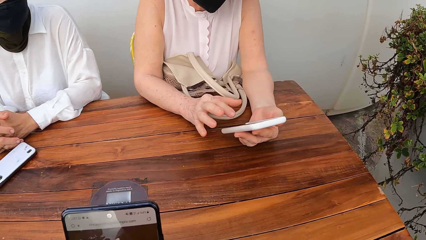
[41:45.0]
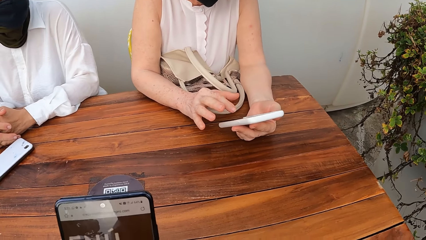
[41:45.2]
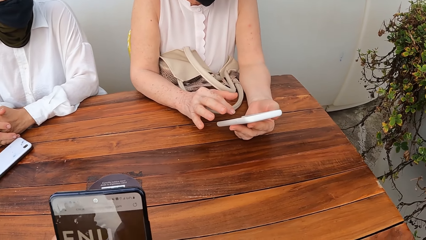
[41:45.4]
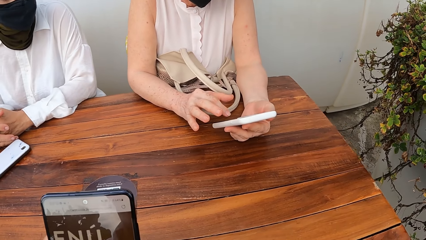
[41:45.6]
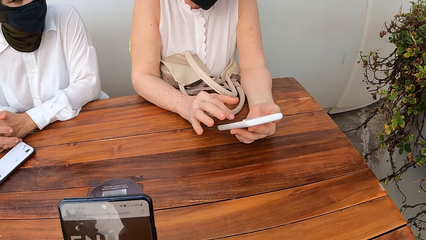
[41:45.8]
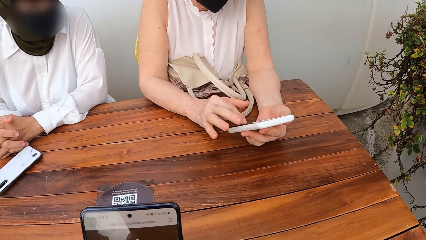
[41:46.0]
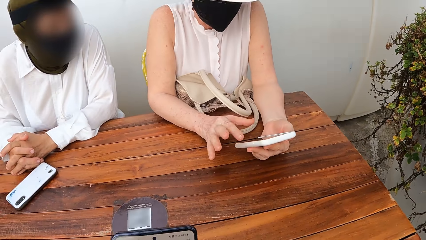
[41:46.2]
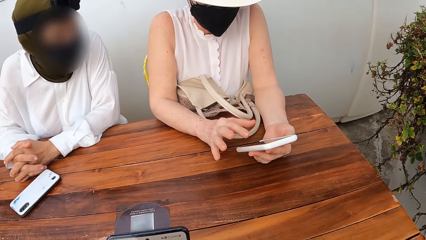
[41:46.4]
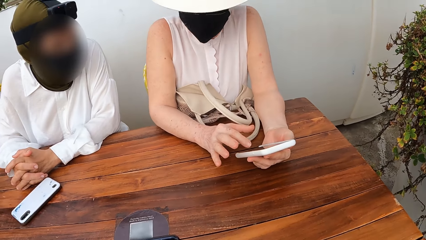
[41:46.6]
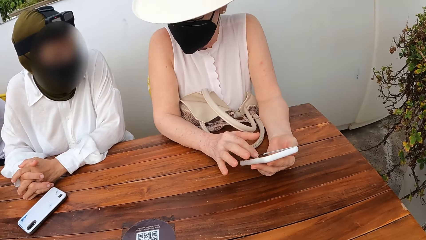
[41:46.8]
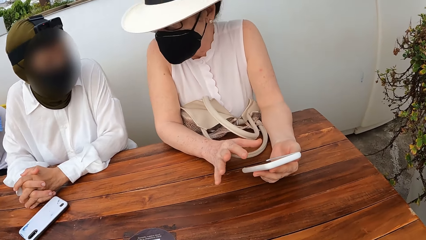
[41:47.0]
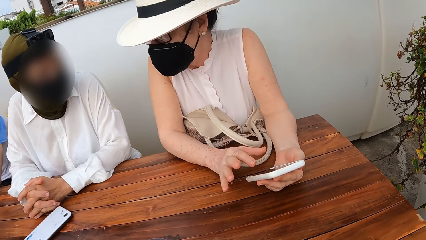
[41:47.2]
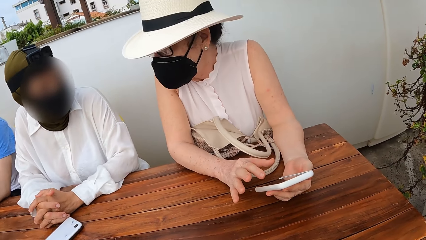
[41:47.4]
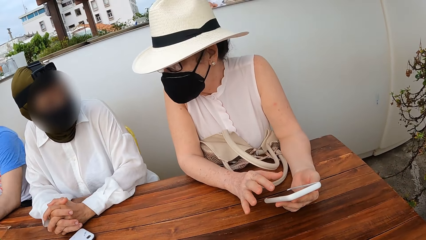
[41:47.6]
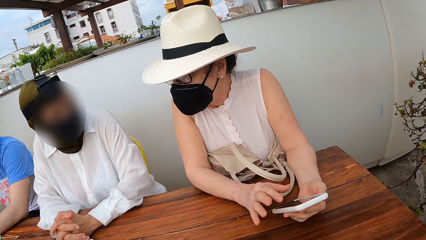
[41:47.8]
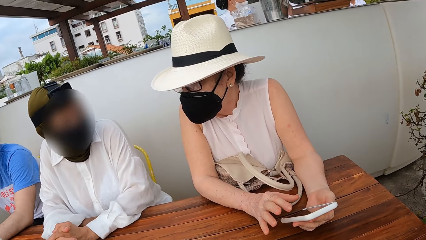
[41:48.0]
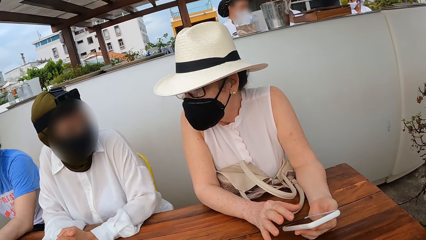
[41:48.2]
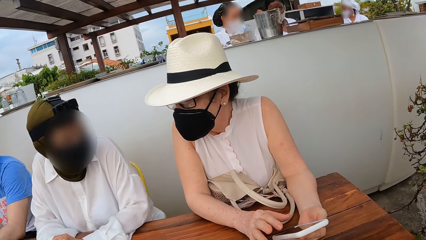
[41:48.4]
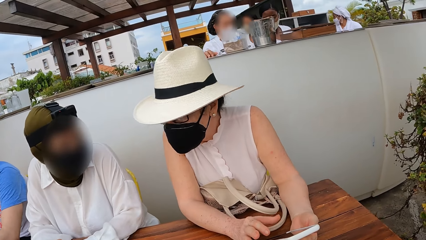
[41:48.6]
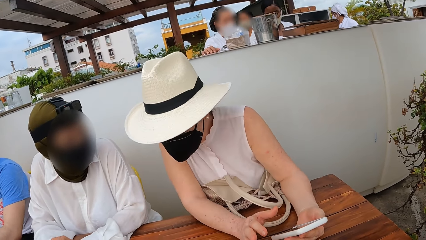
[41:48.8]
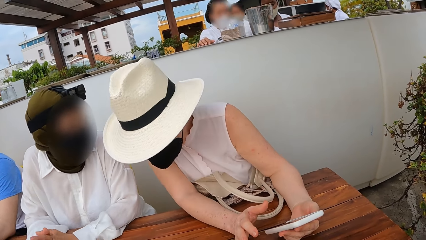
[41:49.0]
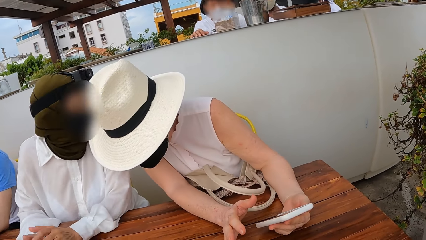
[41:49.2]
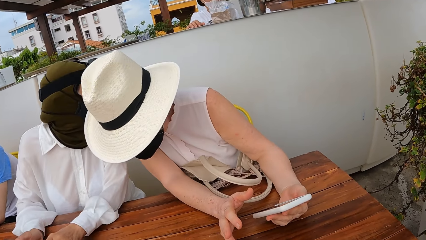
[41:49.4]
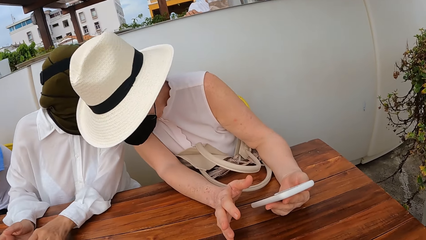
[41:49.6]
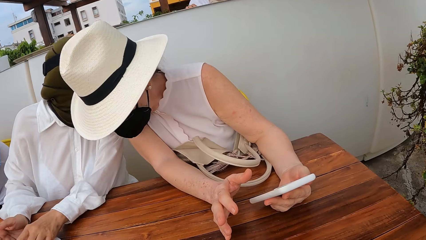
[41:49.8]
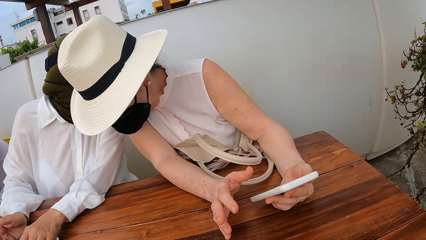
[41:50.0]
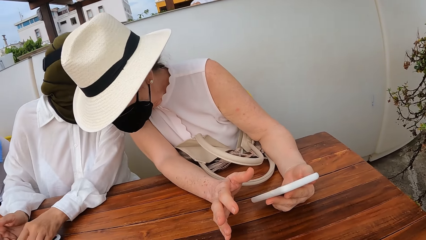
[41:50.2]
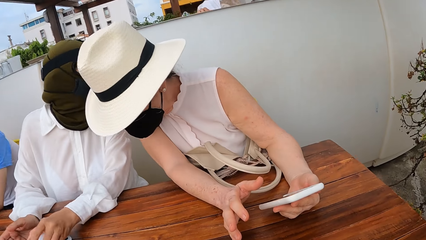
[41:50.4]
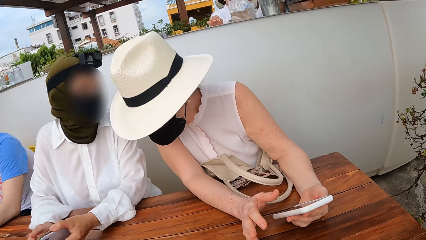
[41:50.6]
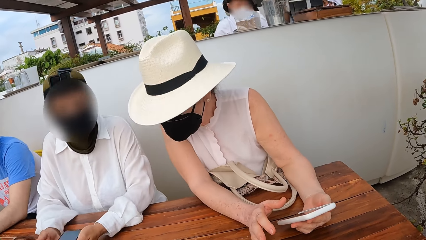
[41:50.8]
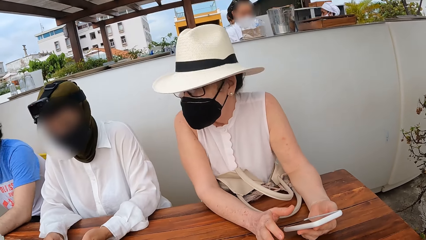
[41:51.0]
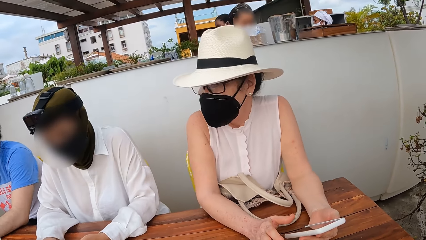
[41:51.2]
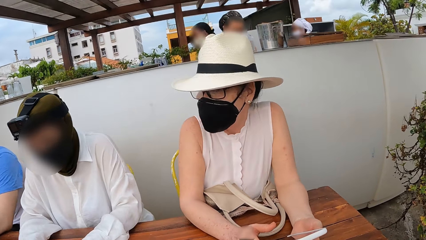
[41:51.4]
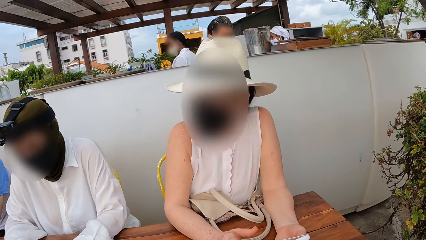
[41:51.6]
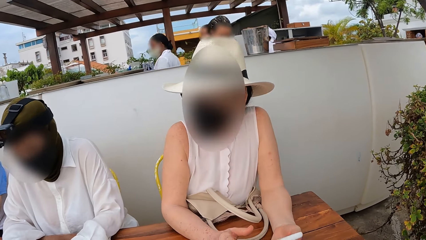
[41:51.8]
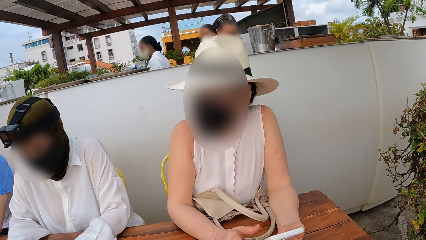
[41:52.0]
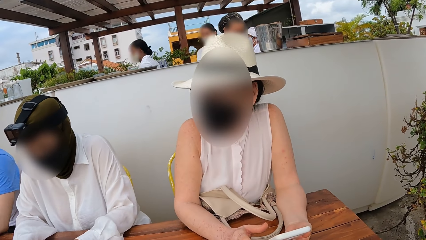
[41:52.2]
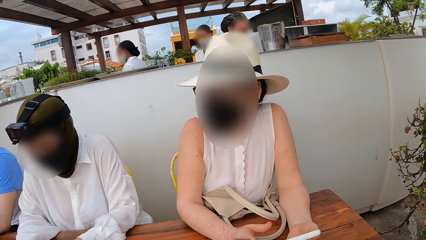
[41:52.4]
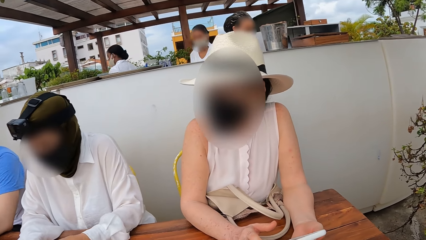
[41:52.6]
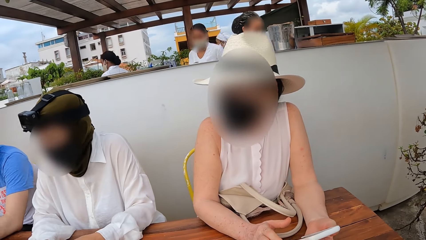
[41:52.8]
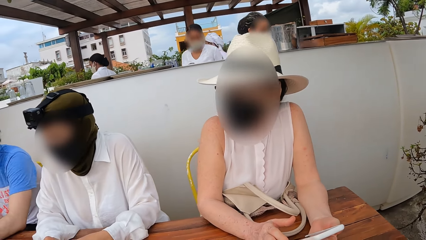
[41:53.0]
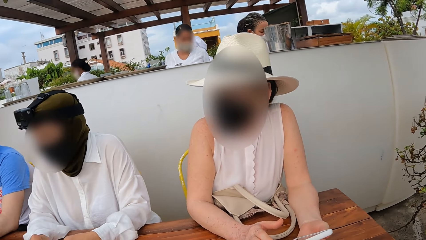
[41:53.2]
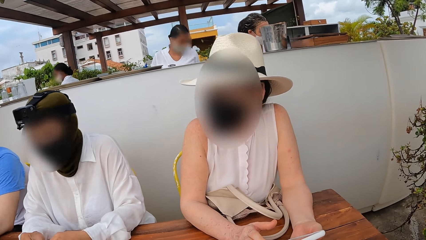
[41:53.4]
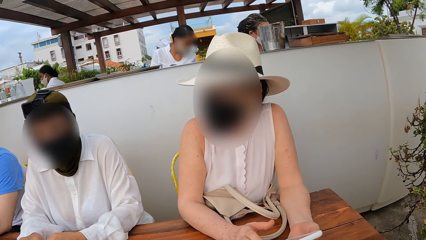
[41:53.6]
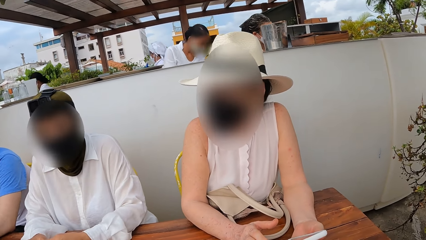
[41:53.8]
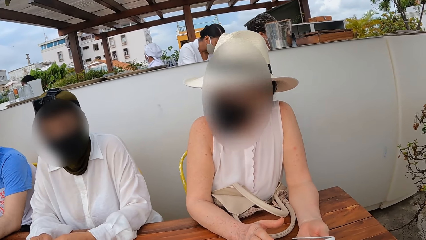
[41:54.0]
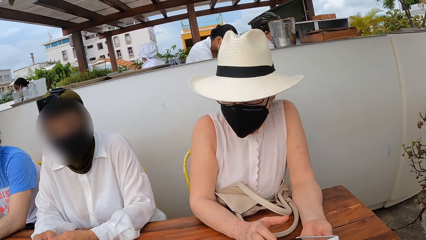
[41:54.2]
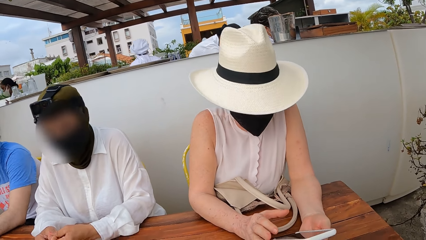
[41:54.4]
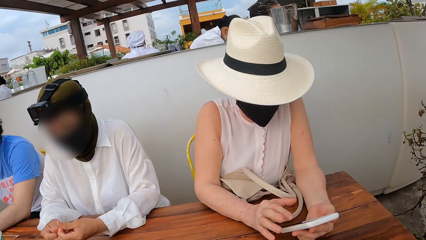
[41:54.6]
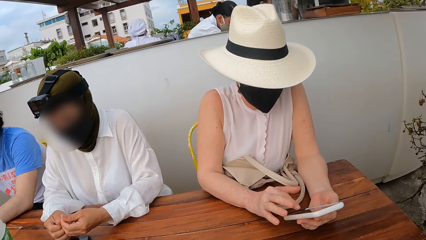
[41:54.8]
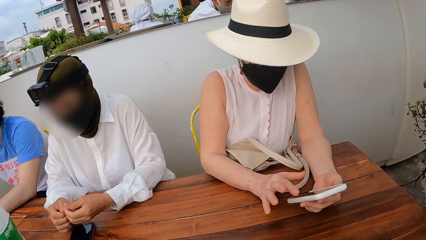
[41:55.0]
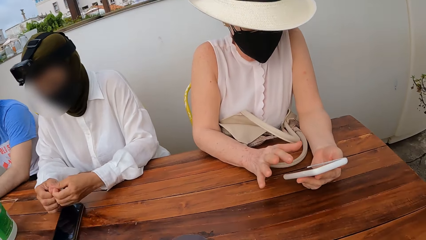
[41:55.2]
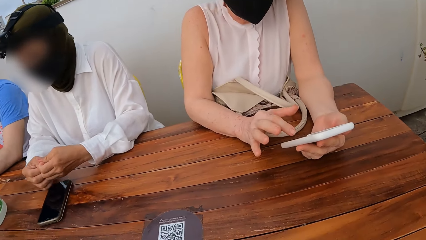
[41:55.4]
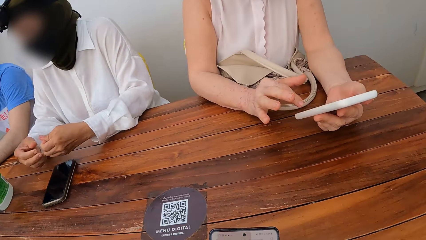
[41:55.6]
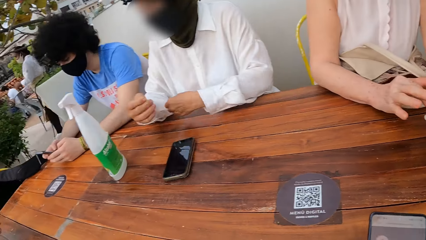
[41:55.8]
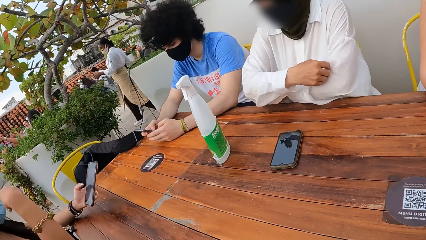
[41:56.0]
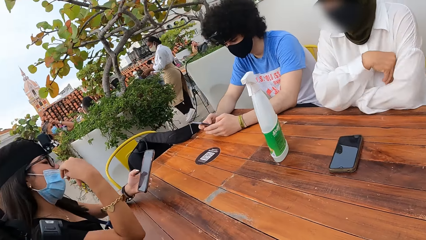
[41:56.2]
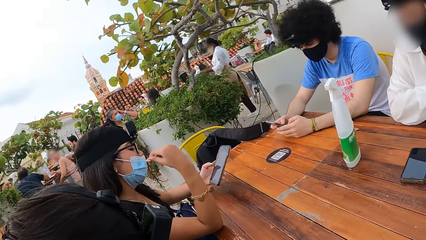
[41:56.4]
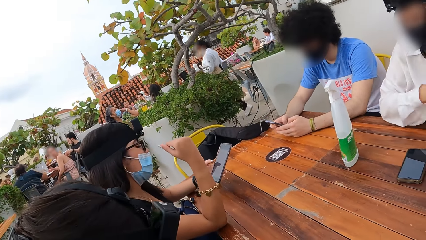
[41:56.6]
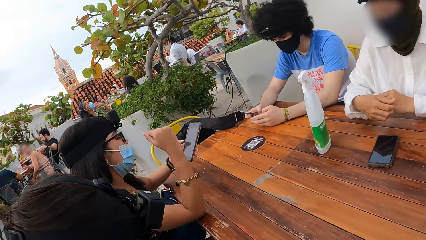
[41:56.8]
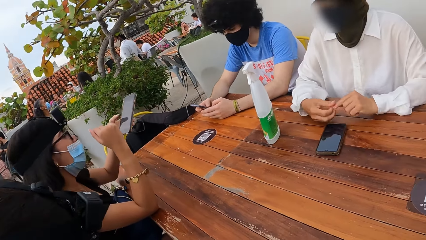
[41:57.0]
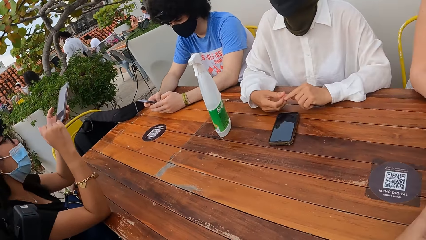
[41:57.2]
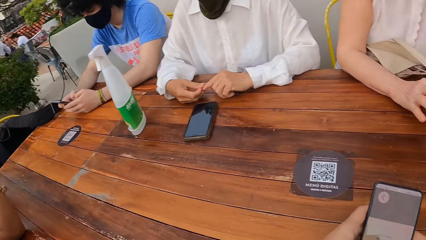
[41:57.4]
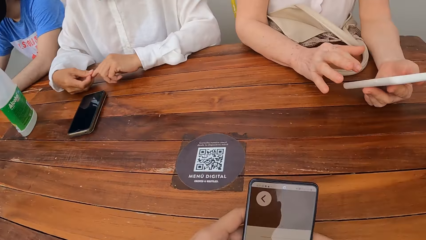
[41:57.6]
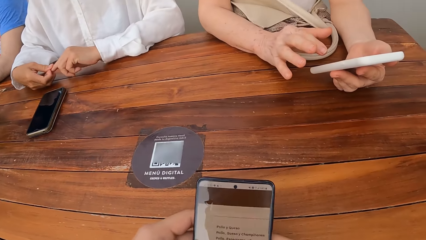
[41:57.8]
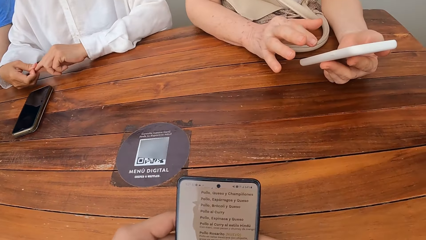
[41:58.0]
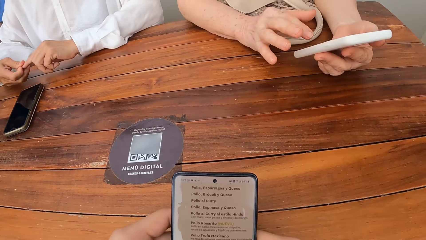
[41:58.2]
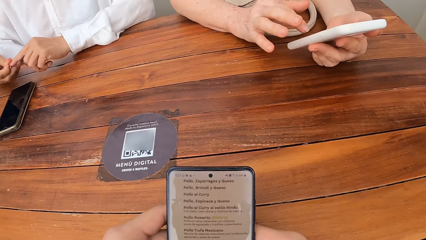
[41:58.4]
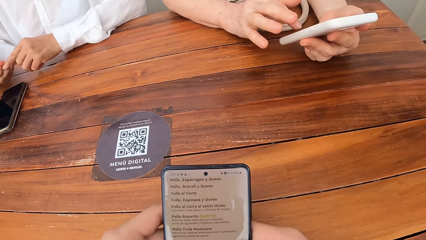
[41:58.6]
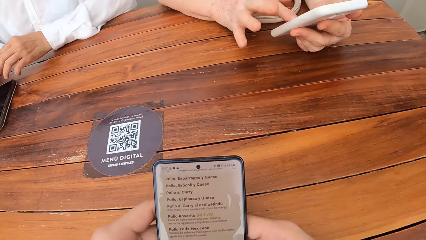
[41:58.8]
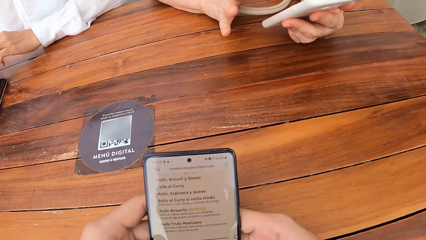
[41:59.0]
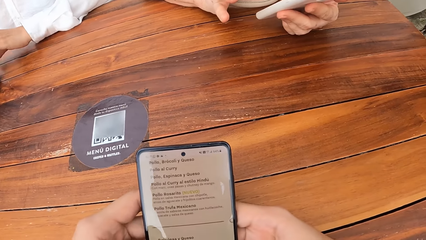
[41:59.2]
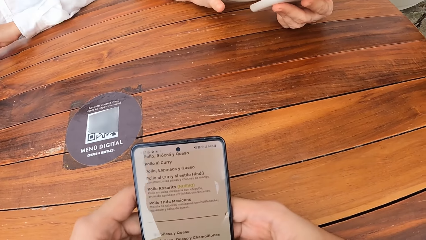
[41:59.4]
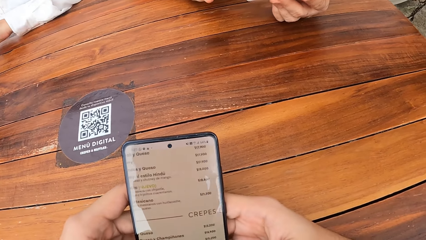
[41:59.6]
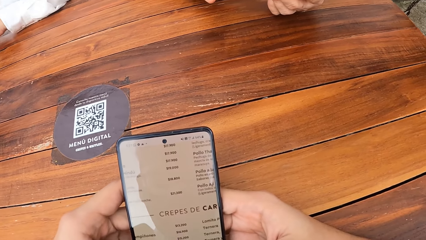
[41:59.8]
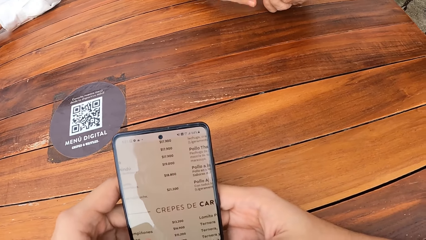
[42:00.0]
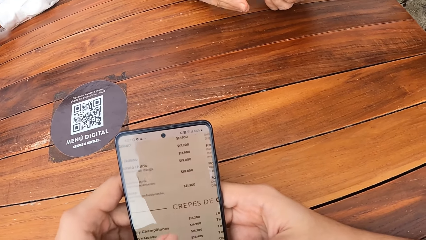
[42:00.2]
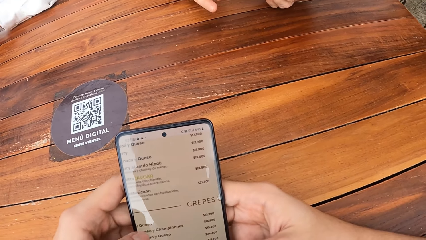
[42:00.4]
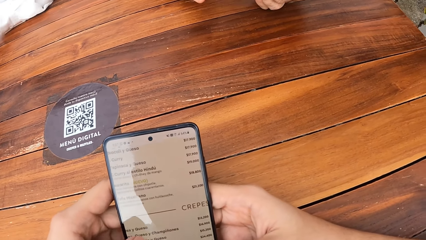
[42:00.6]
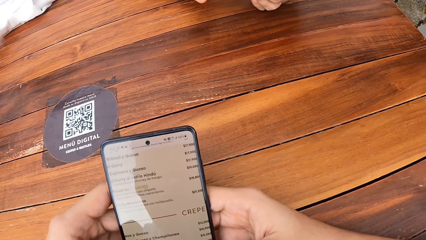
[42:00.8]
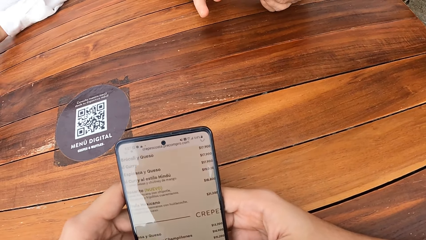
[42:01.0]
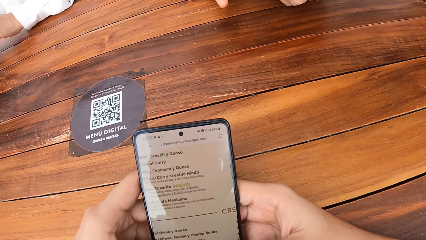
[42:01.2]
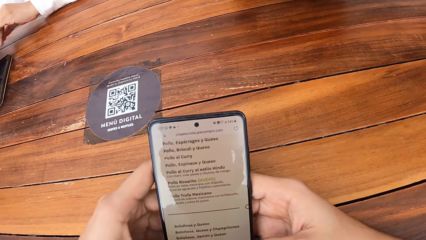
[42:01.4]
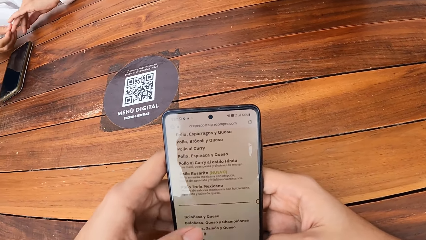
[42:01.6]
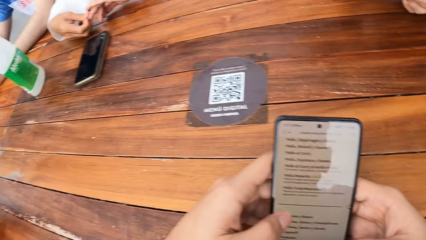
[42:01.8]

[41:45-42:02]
A lady interacts with another lady. The camera wearer looks at persons. The other lady interacts with the first lady. The camera wearer looks around a restaurant. The other lady operates a mobile phone. The camera wearer looks around the restaurant. They scroll the phone. They operate the mobile phone.
